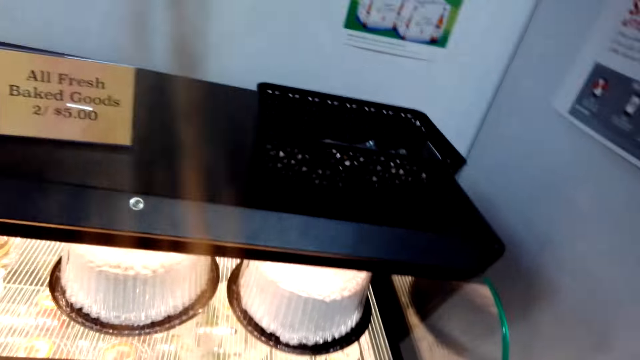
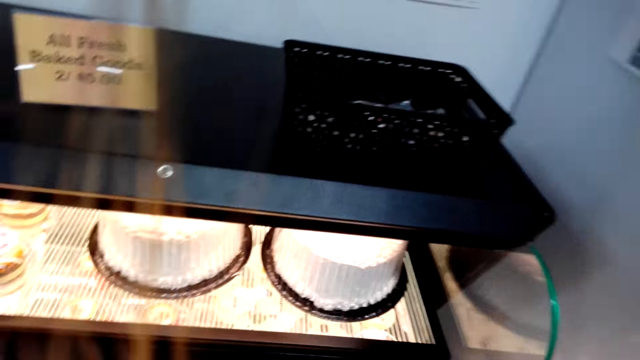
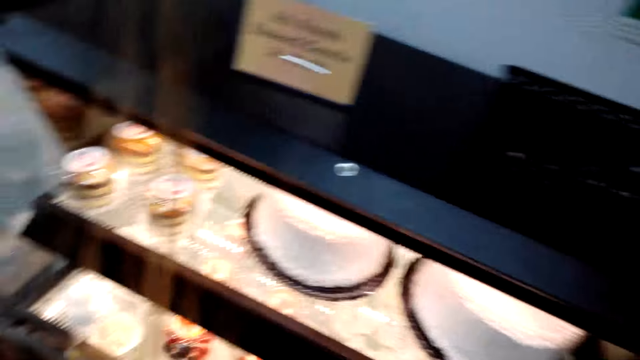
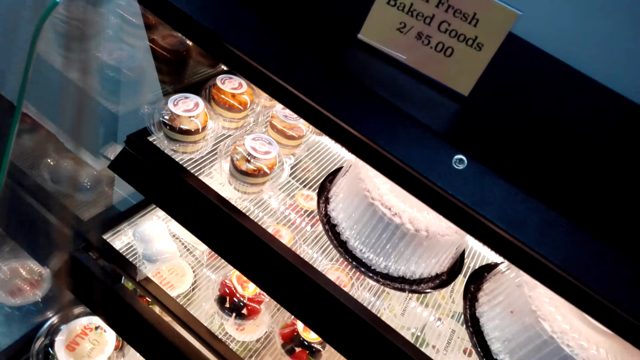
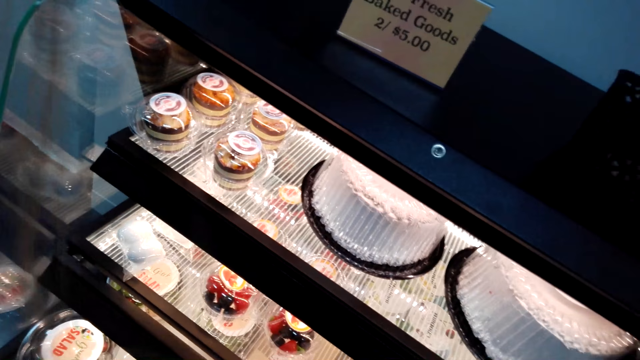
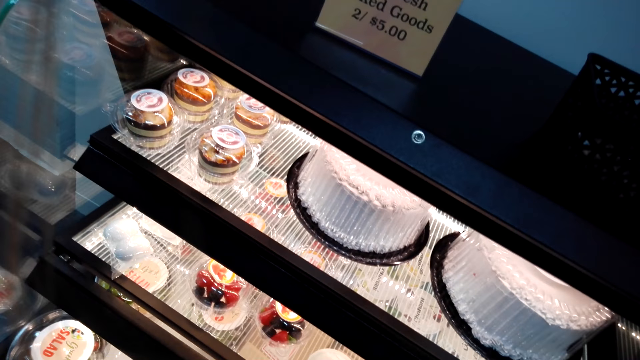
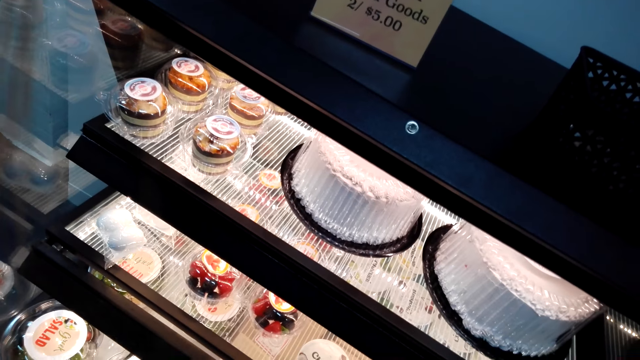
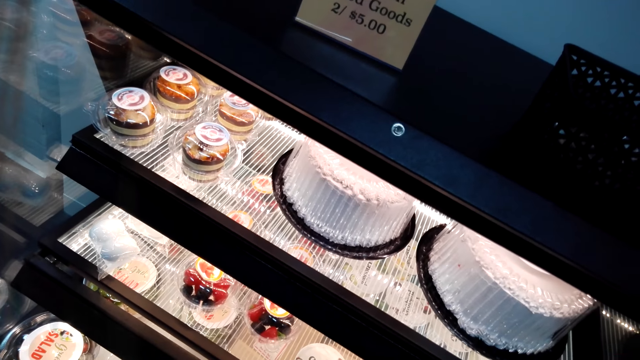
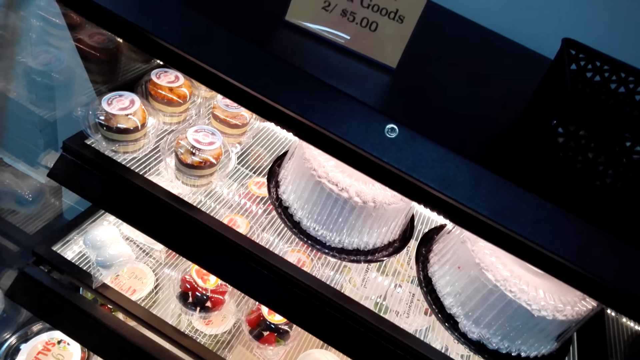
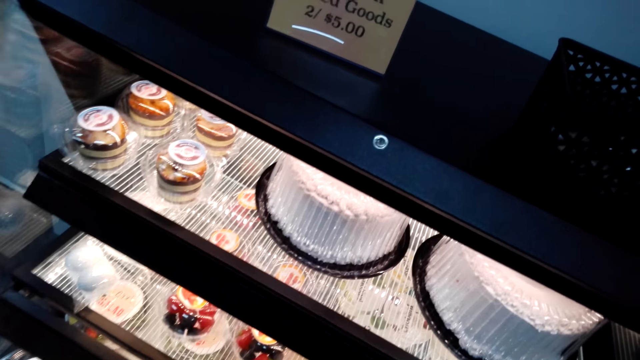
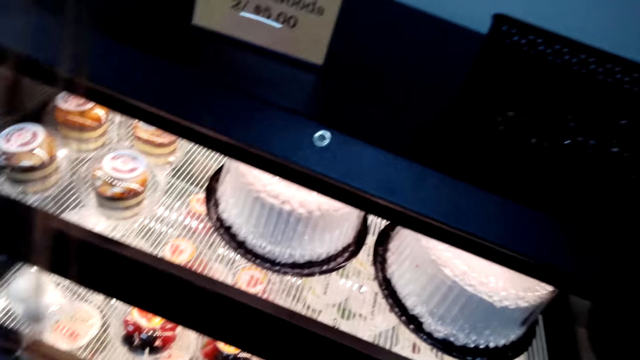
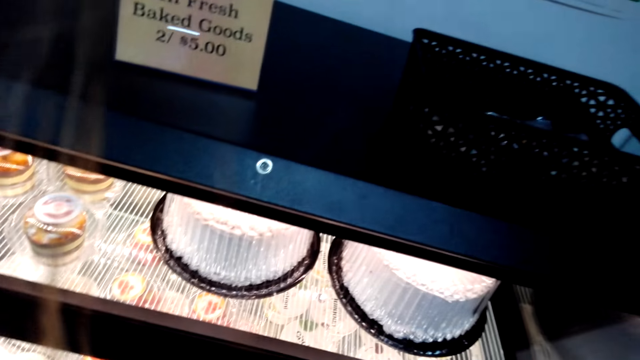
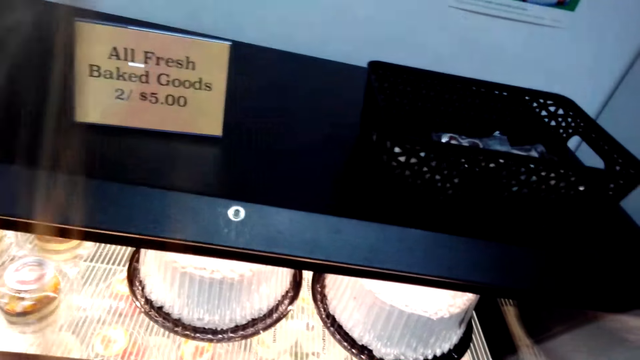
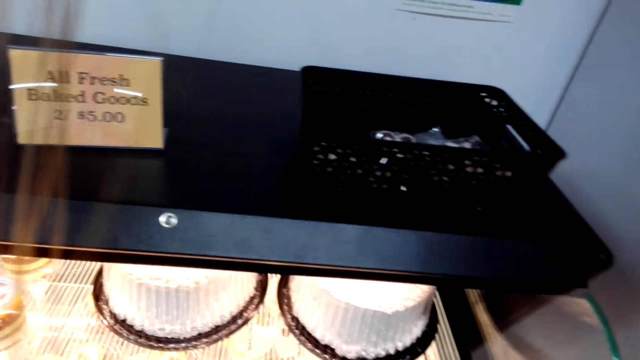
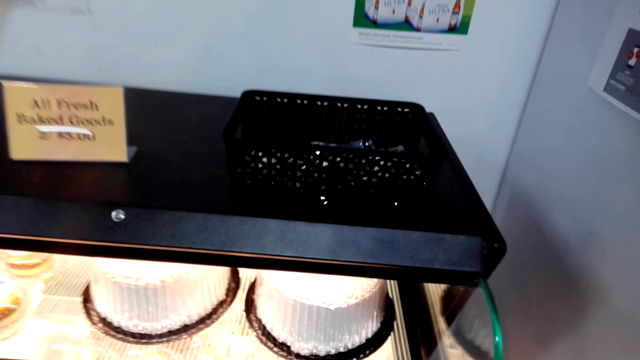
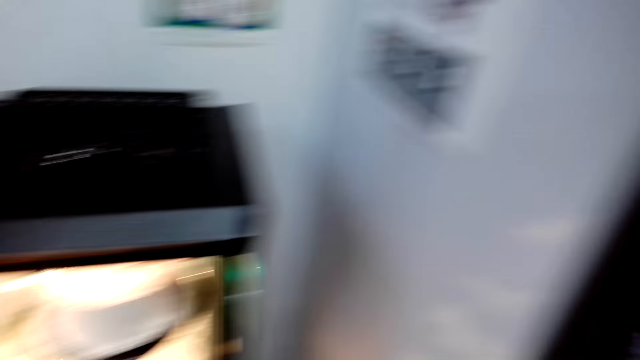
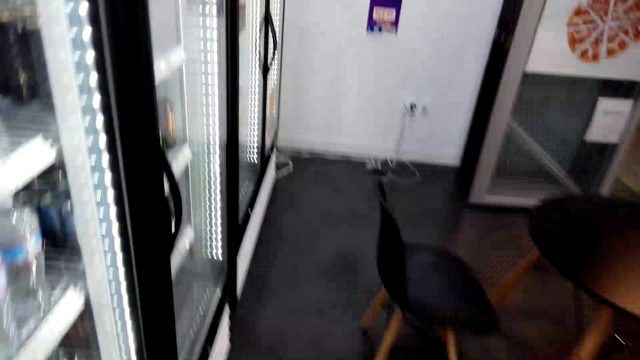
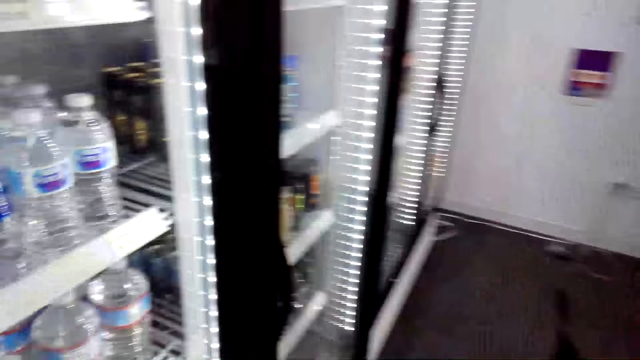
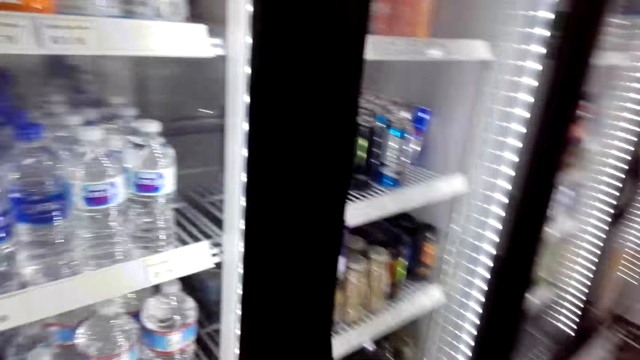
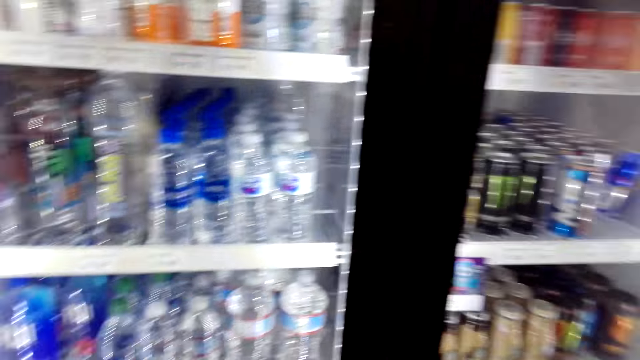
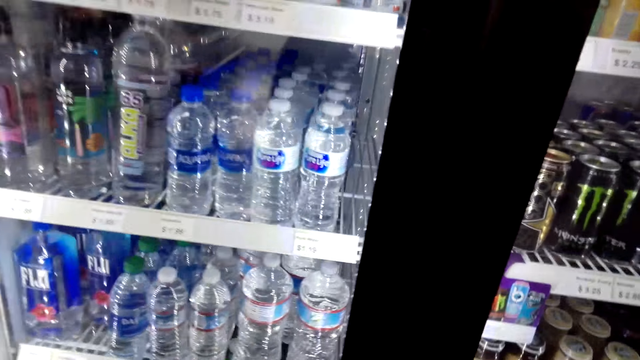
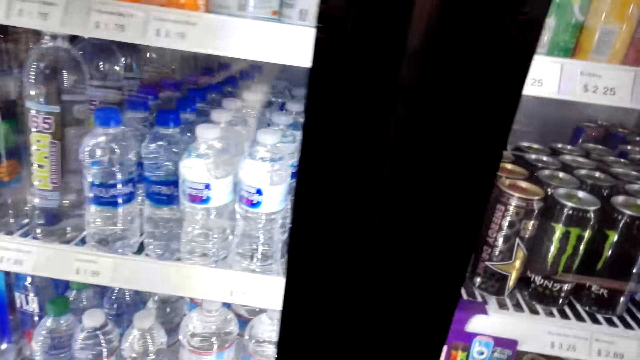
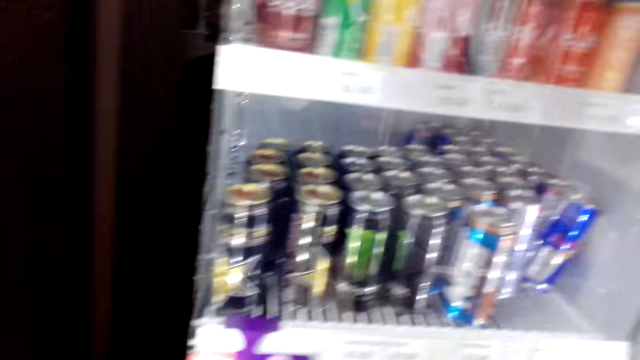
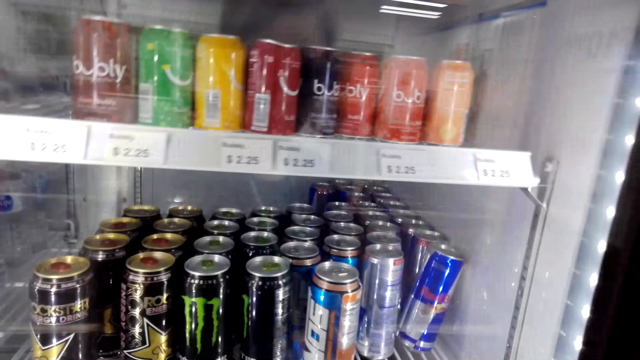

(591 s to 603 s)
The camera wearer walks in the store.

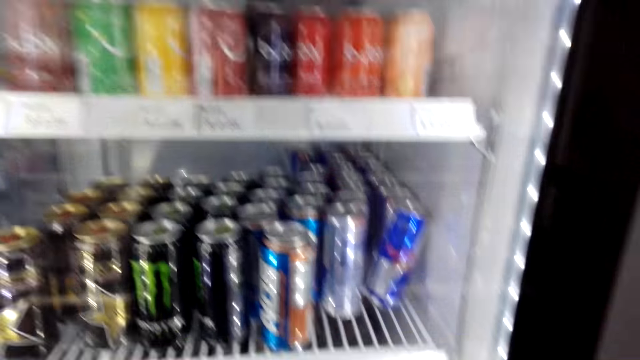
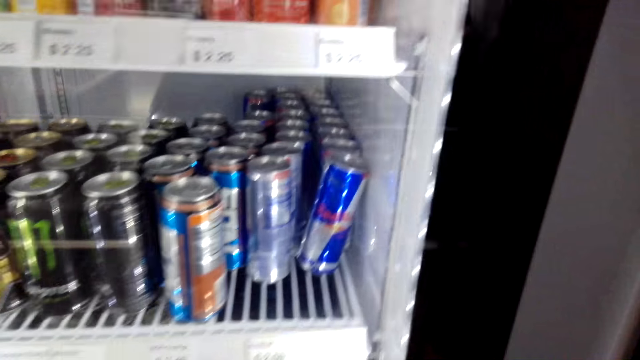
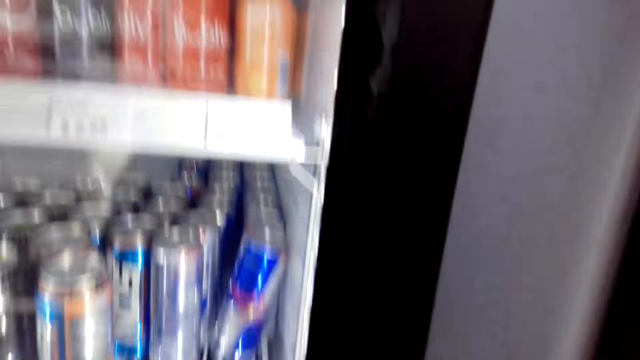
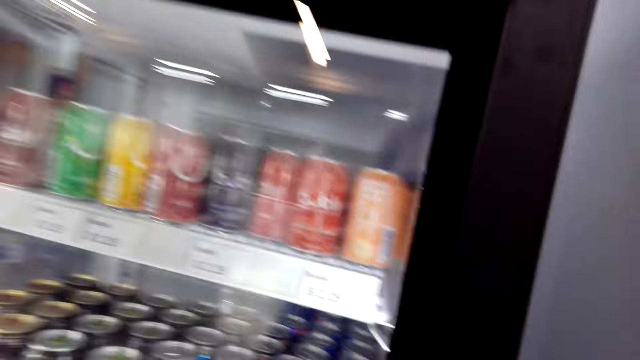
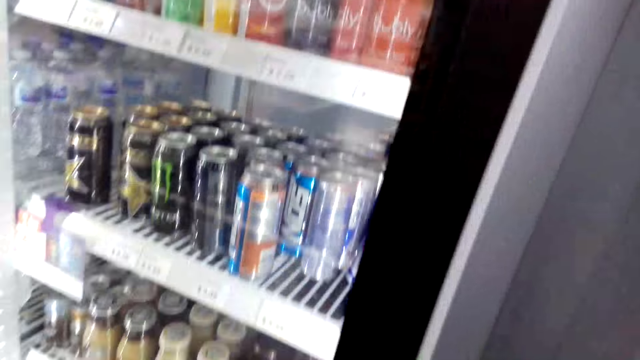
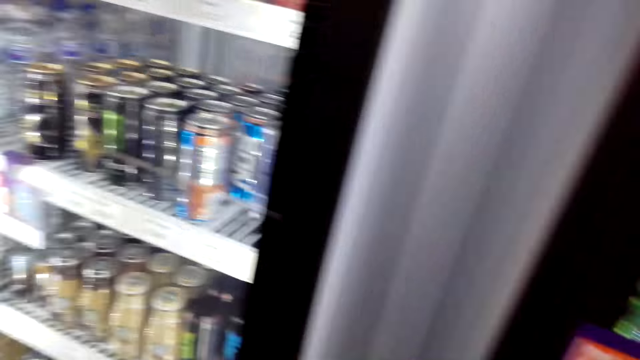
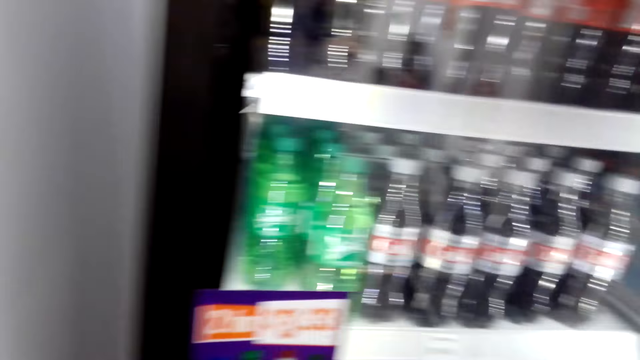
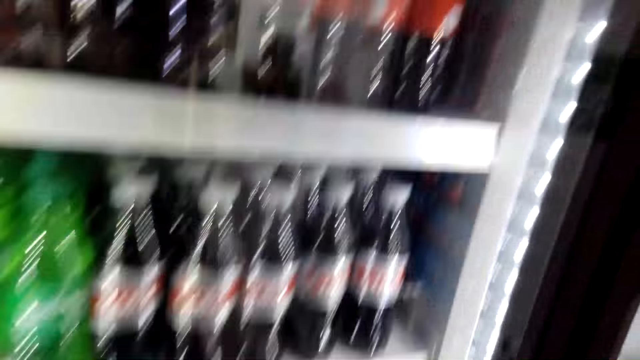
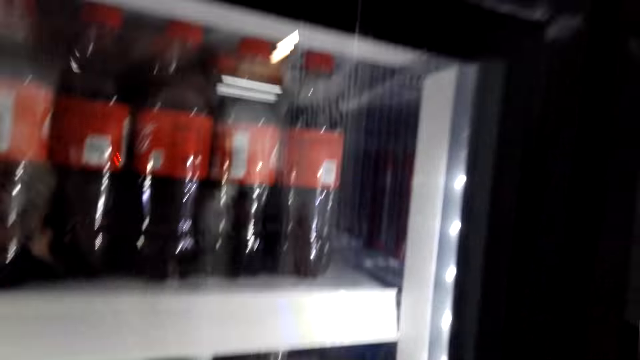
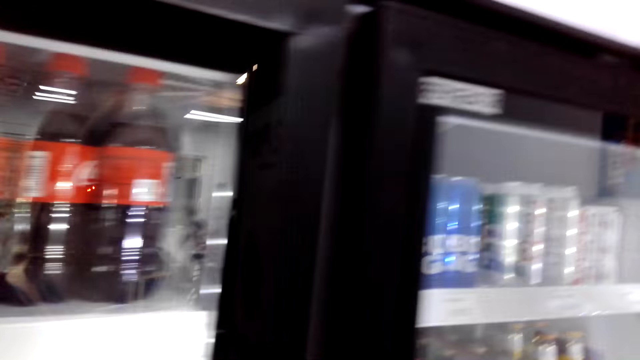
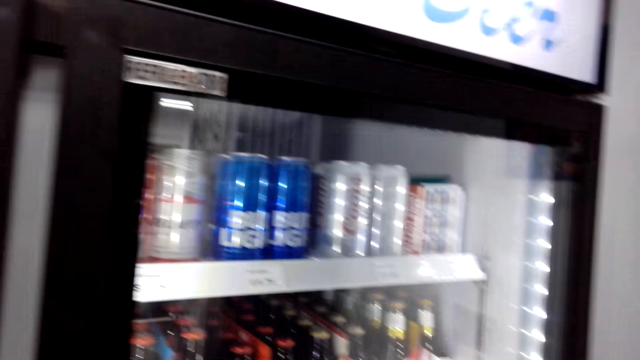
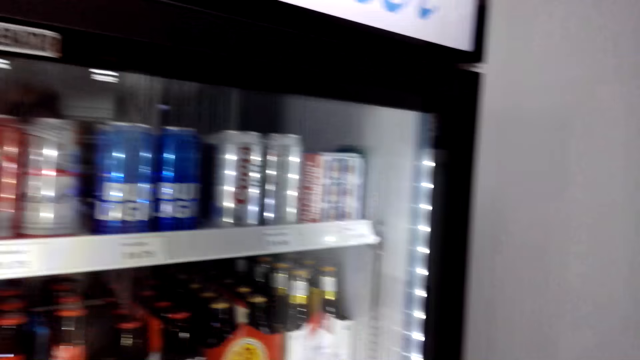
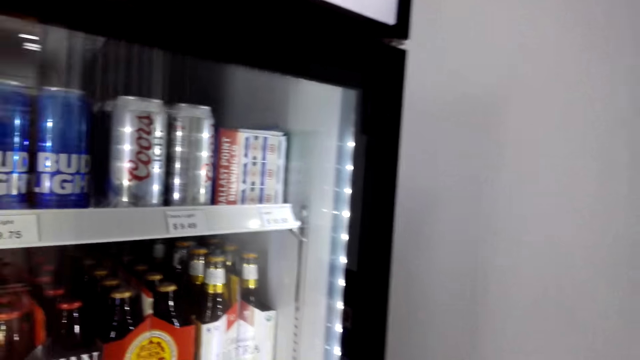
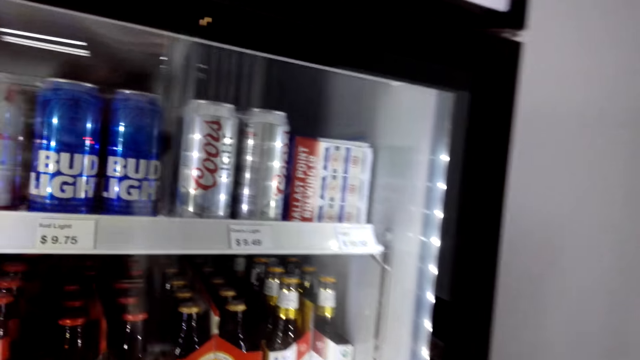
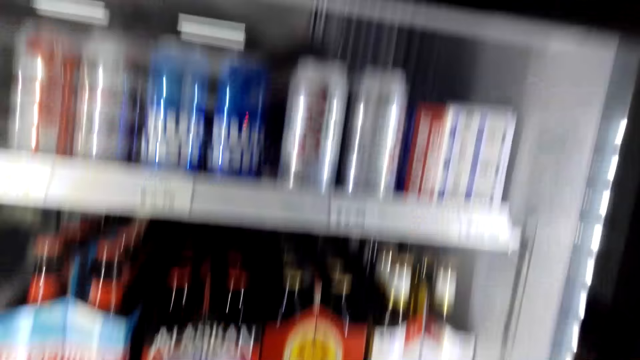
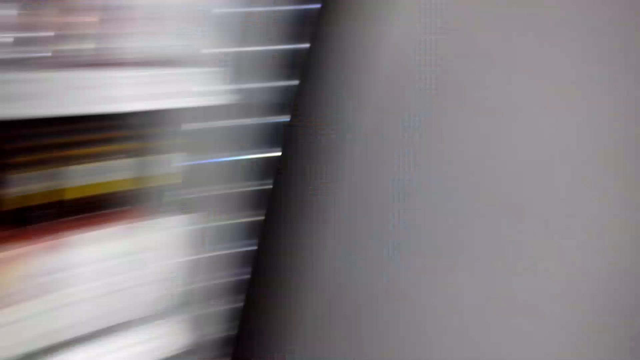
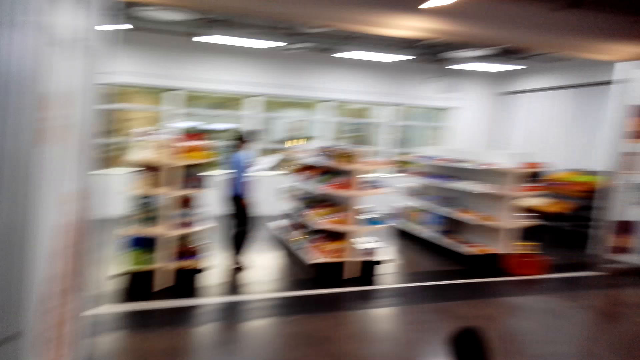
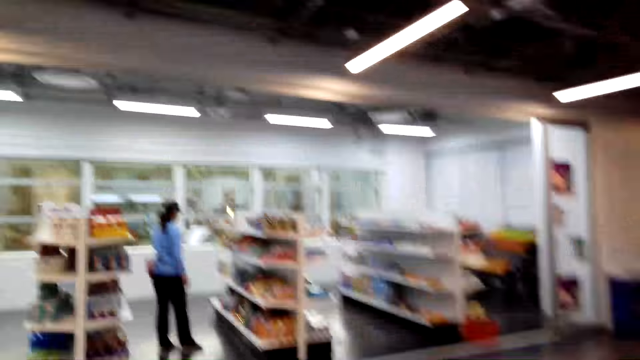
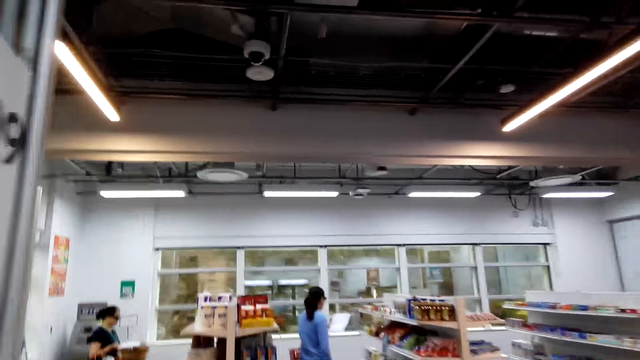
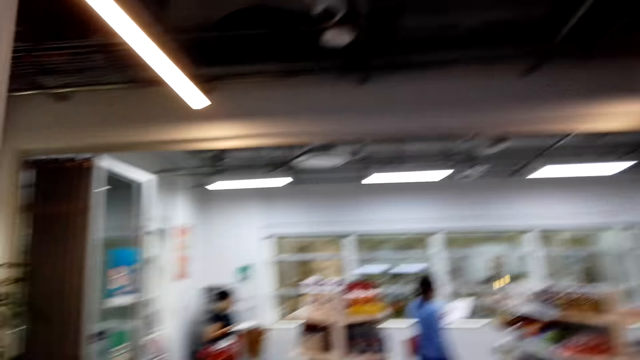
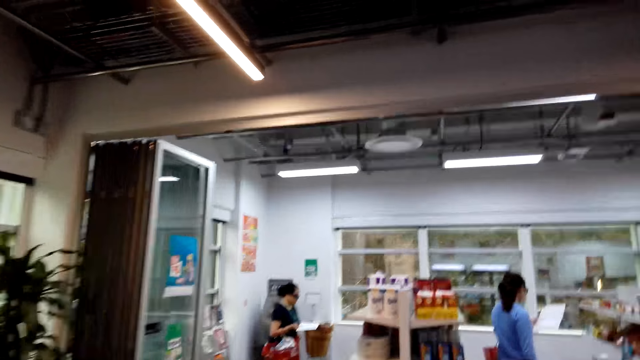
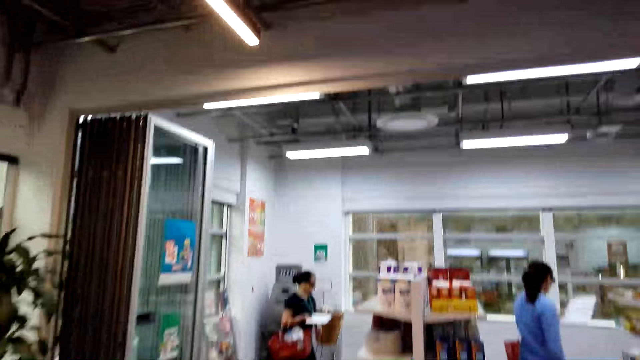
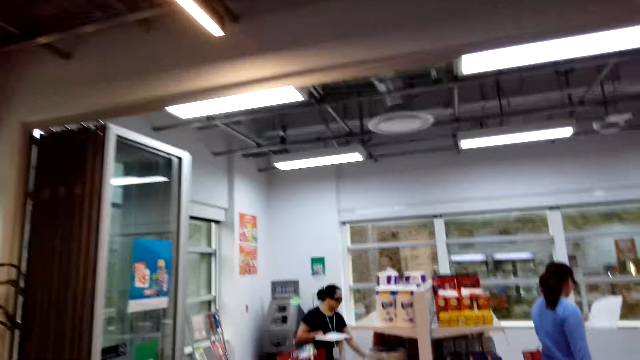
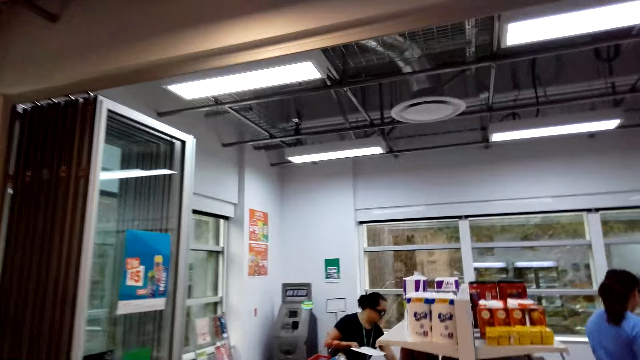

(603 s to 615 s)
The camera wearer walks around the shop.
